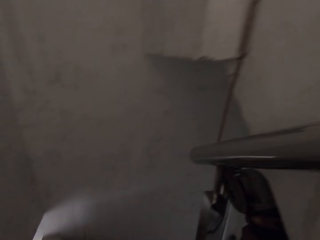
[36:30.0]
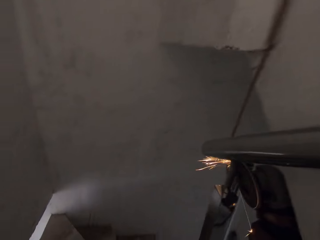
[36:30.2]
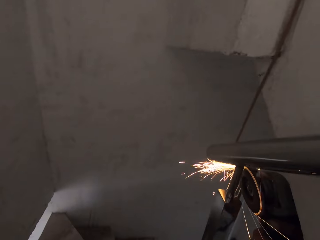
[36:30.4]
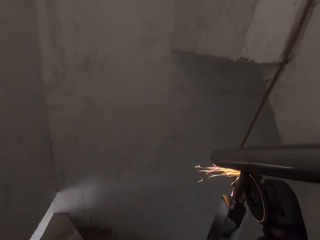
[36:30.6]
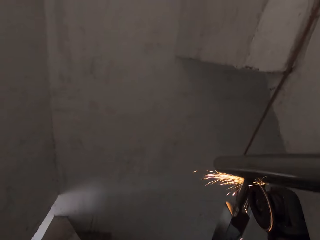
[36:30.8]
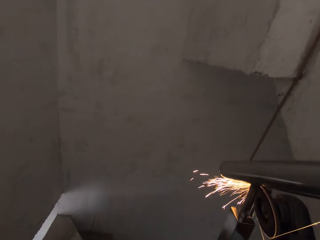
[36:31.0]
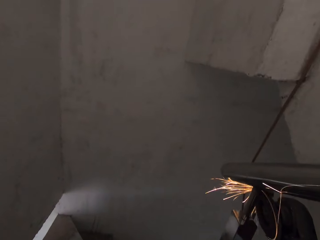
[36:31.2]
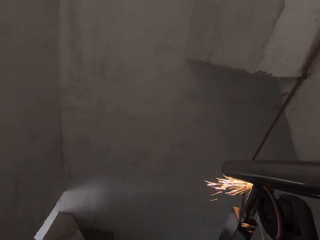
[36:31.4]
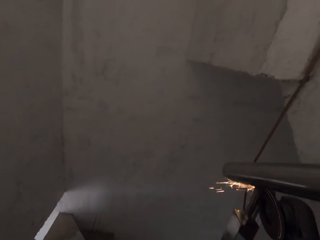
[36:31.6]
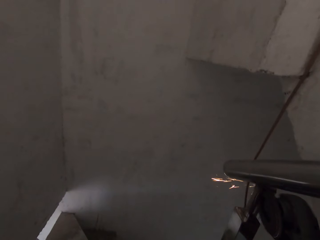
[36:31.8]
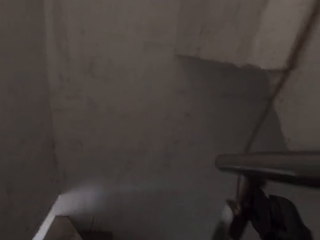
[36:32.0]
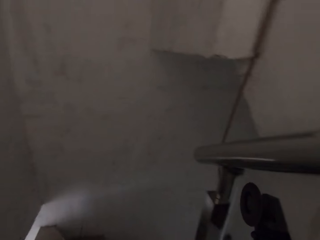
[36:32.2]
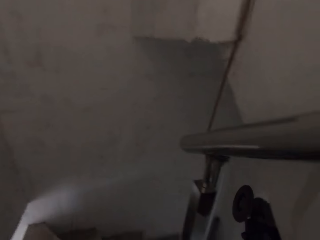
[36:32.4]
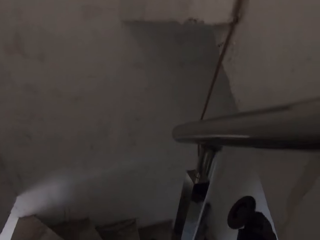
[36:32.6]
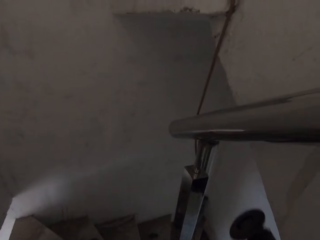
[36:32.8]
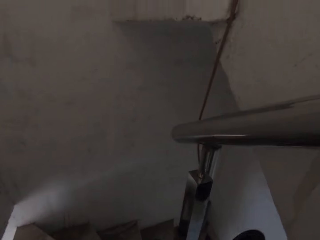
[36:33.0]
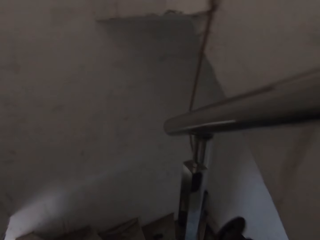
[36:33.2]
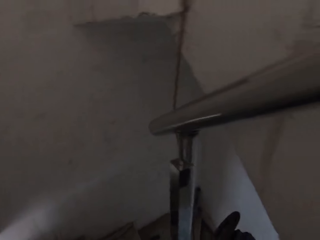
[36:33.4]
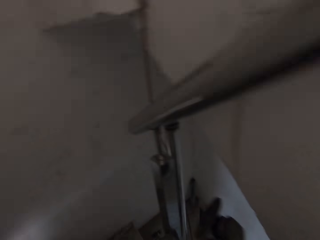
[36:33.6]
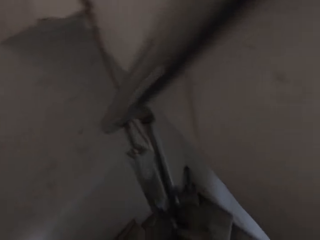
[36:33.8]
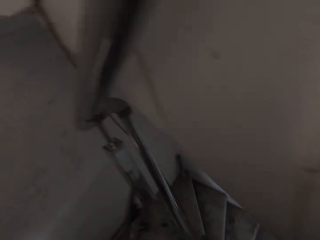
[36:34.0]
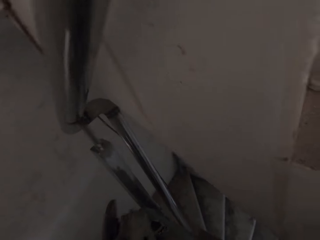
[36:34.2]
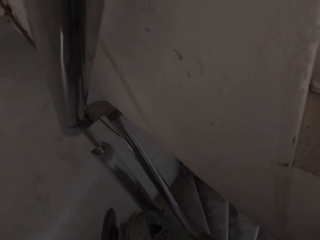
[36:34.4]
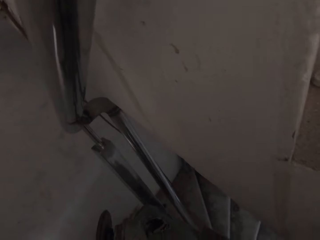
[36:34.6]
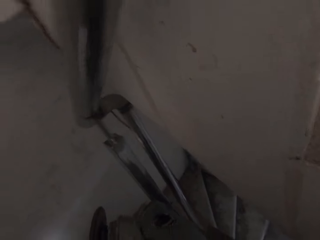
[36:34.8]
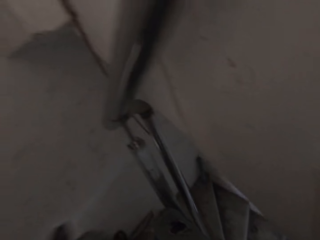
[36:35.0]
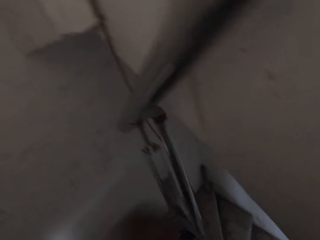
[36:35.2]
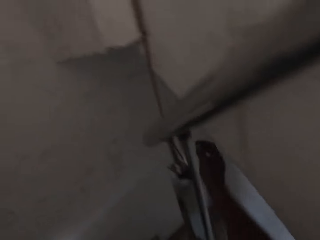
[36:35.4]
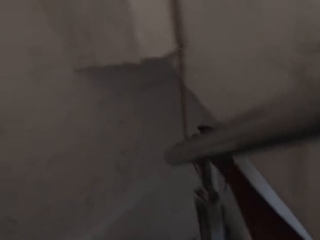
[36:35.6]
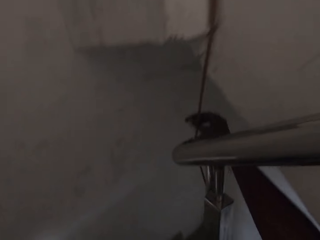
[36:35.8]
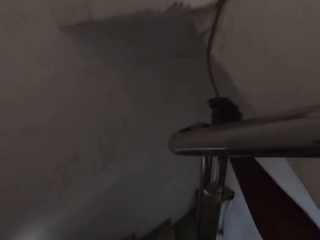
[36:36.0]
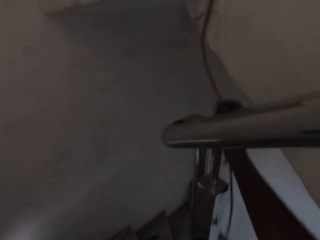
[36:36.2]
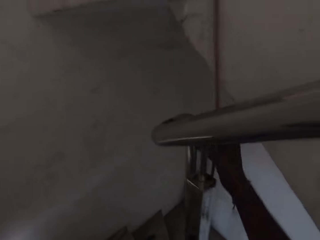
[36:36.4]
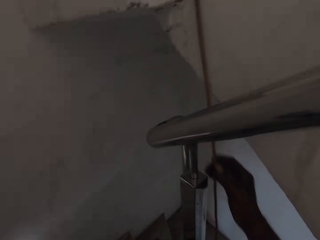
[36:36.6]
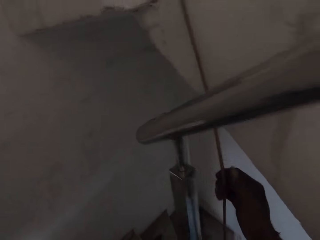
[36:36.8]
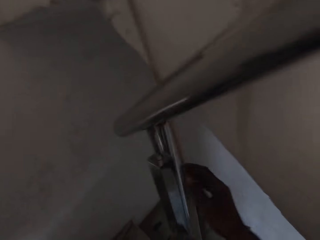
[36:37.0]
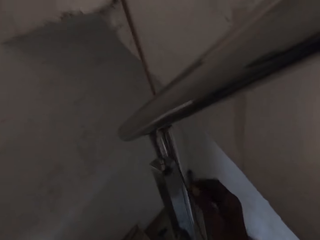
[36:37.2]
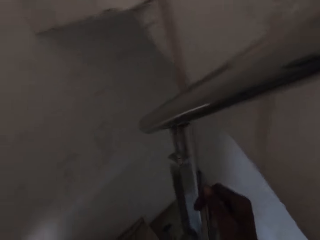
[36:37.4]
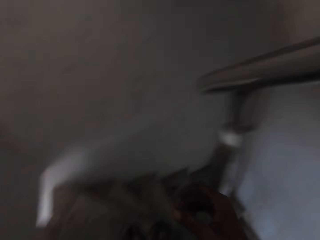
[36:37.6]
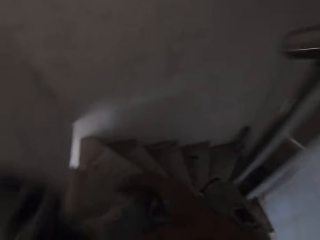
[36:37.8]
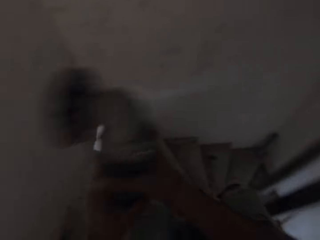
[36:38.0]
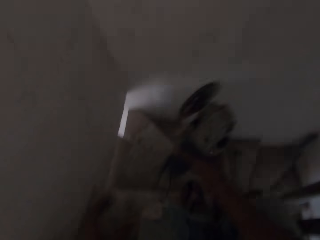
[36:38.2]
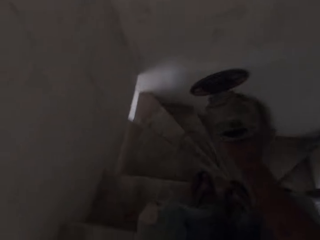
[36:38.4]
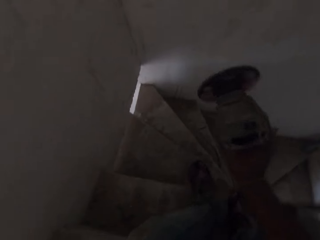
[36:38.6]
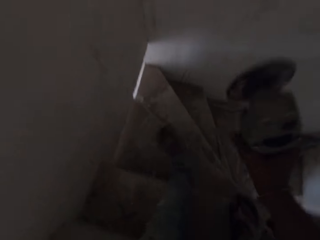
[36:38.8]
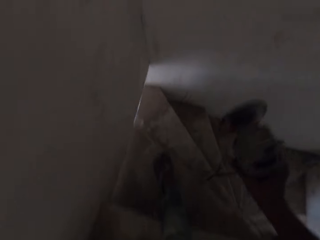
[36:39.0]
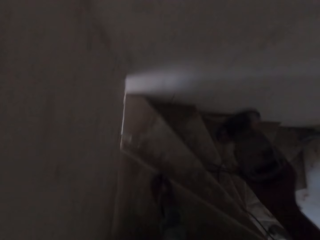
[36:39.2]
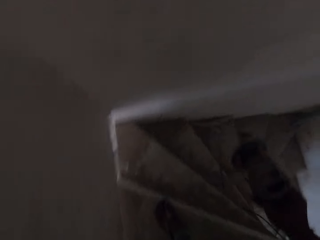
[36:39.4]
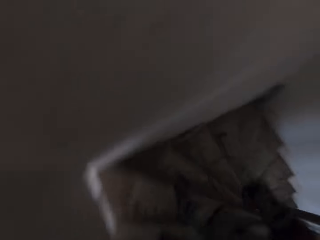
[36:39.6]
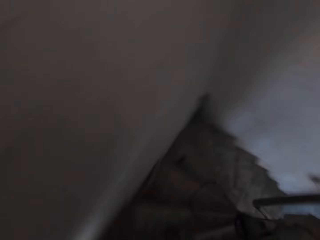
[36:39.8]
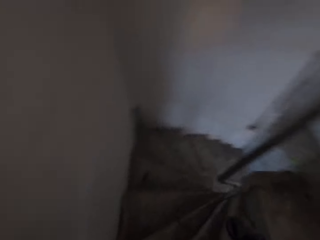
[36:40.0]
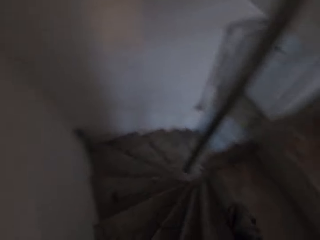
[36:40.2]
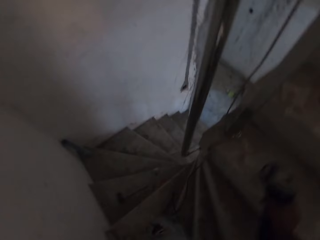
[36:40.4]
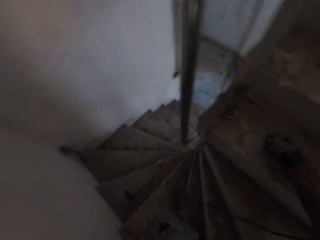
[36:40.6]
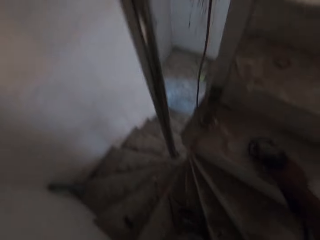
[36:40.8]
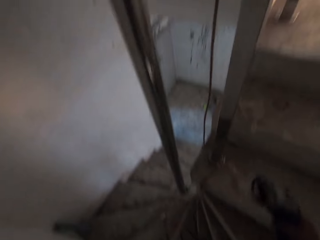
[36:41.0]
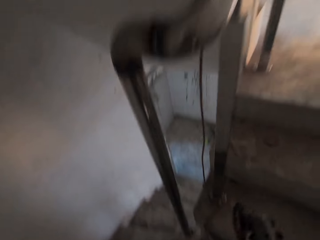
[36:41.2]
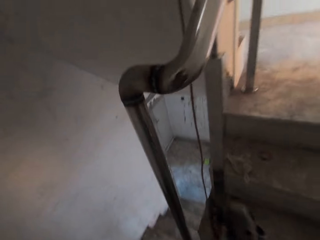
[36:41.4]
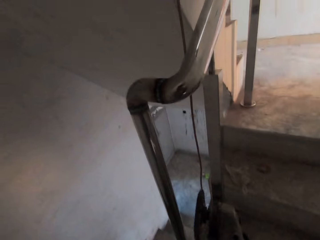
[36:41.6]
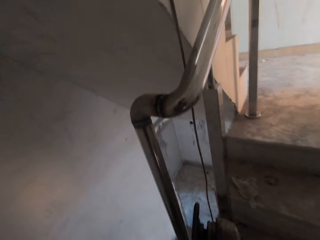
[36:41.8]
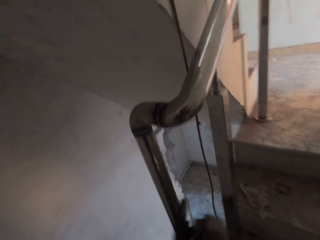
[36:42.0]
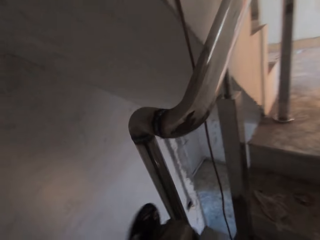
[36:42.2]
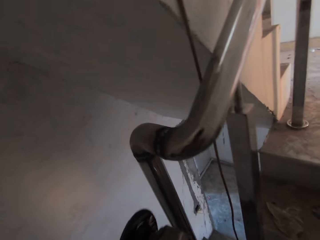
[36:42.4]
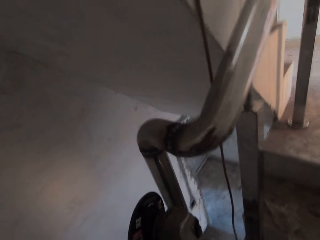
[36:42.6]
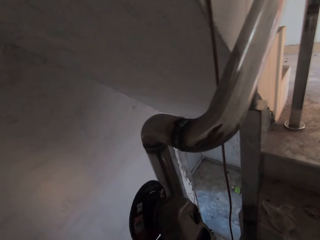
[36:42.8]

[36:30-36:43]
The camera wearer pulls the grinder off the metal rail. He pulls the electrical cord with his hand. He adjusts the angle grinder cable with his right hand. He pulls his hand off the electrical cord. He passes the angle grinder to his right hand. He walks on the stairs.

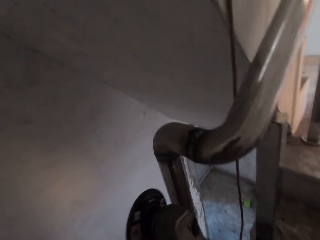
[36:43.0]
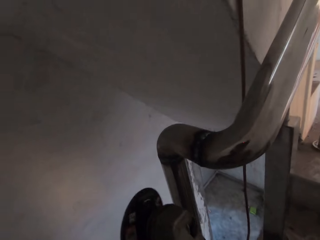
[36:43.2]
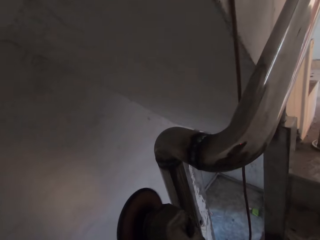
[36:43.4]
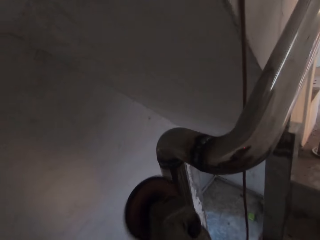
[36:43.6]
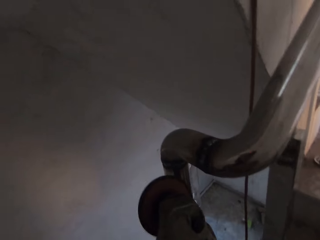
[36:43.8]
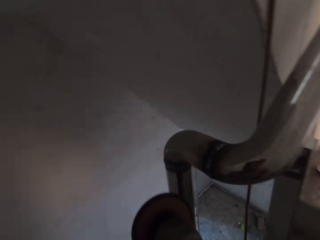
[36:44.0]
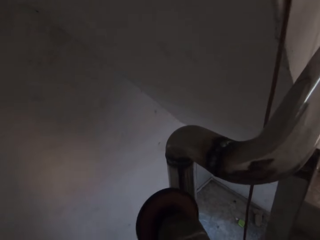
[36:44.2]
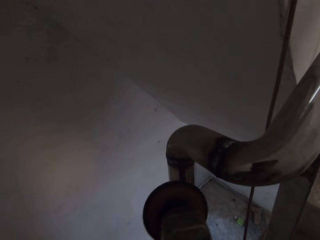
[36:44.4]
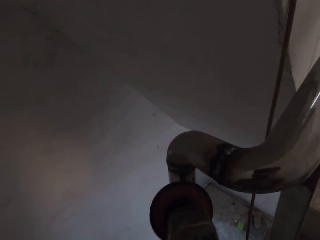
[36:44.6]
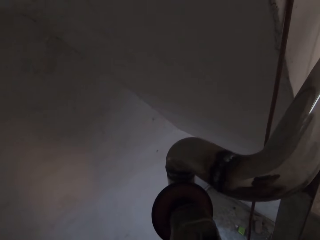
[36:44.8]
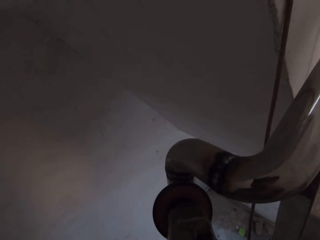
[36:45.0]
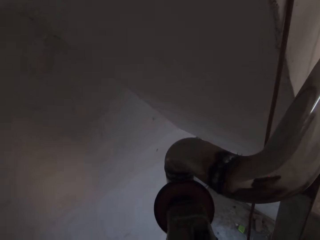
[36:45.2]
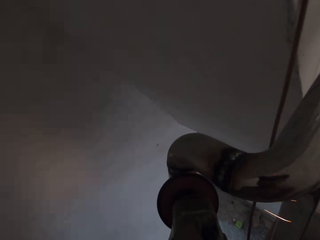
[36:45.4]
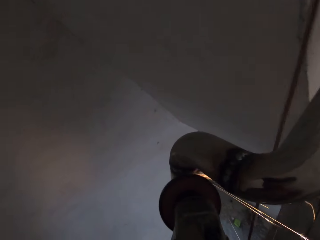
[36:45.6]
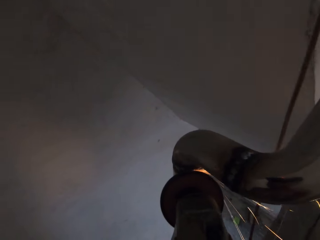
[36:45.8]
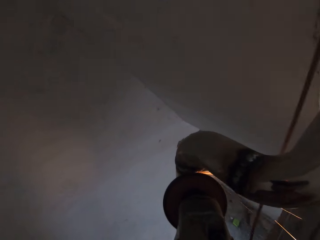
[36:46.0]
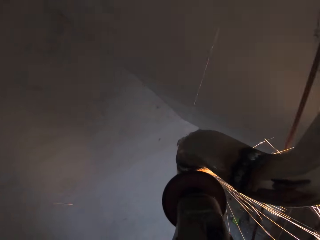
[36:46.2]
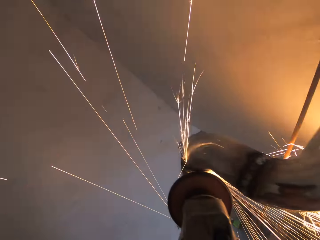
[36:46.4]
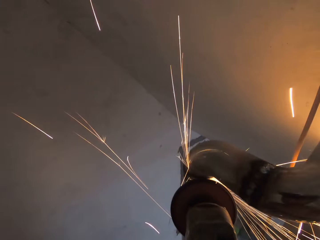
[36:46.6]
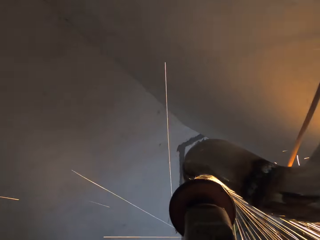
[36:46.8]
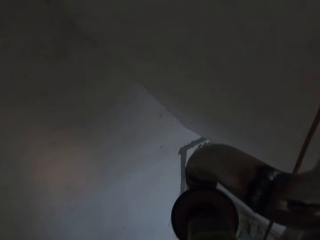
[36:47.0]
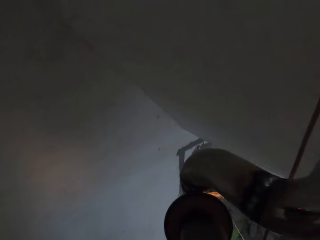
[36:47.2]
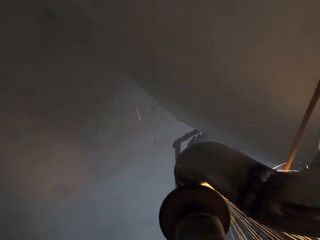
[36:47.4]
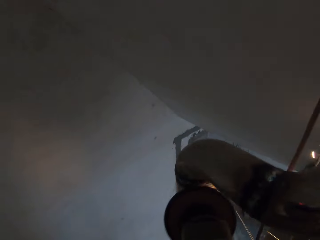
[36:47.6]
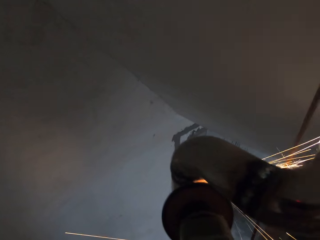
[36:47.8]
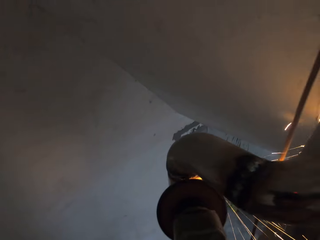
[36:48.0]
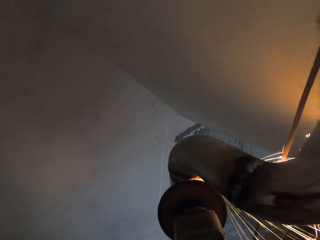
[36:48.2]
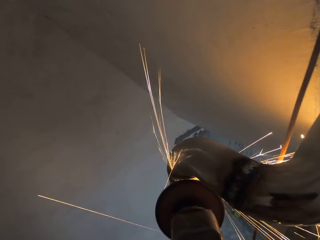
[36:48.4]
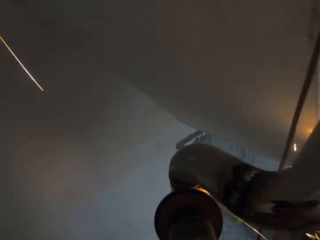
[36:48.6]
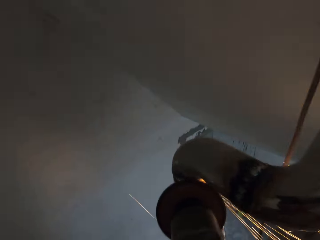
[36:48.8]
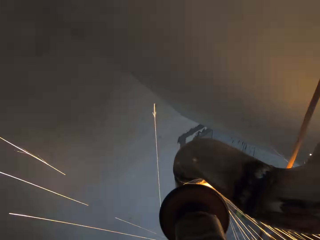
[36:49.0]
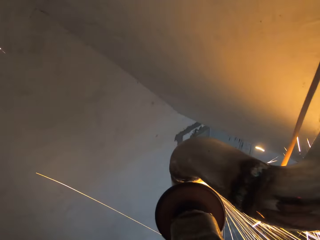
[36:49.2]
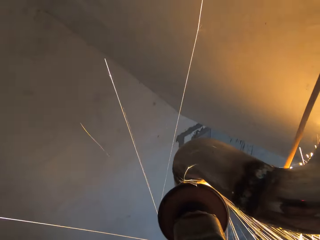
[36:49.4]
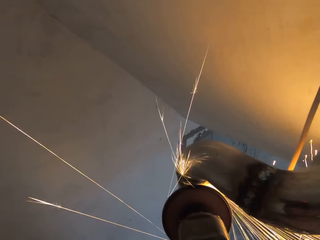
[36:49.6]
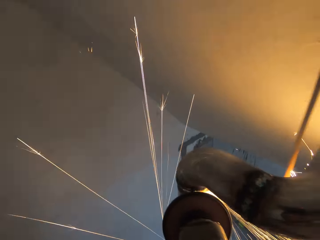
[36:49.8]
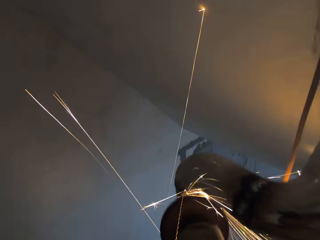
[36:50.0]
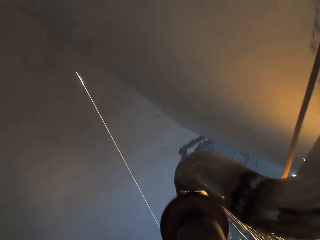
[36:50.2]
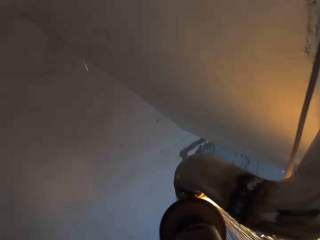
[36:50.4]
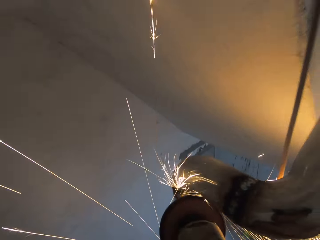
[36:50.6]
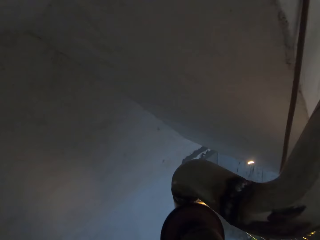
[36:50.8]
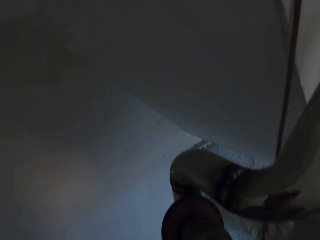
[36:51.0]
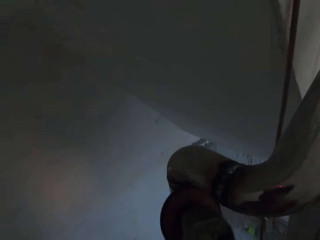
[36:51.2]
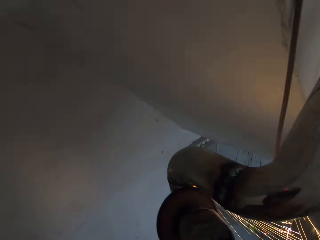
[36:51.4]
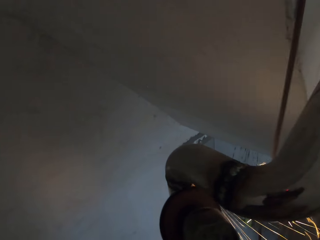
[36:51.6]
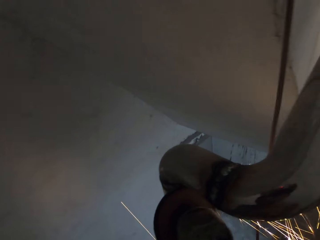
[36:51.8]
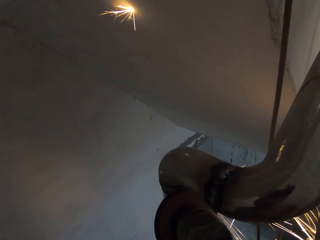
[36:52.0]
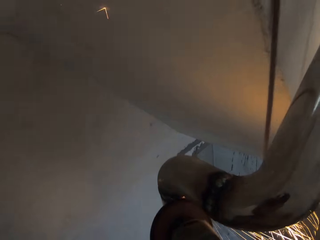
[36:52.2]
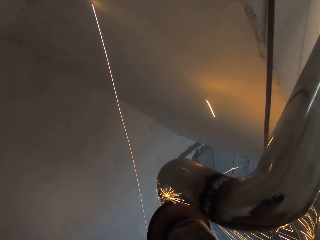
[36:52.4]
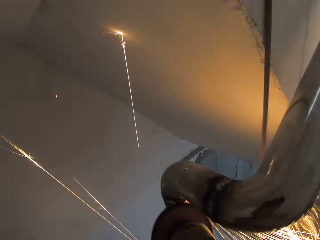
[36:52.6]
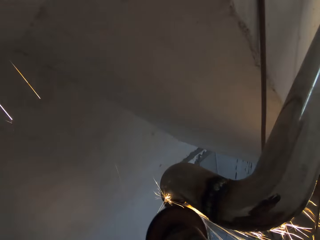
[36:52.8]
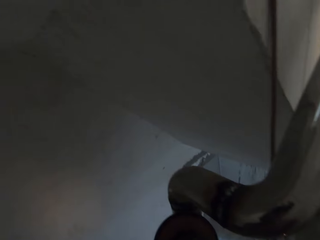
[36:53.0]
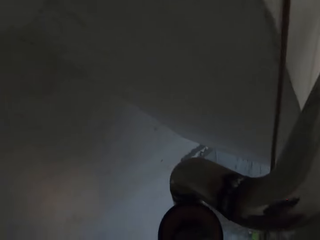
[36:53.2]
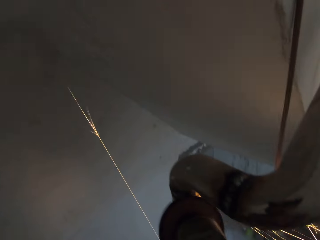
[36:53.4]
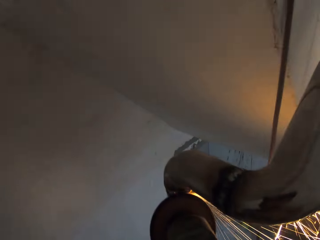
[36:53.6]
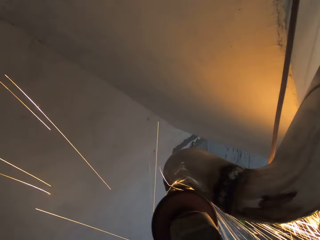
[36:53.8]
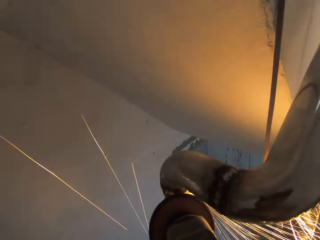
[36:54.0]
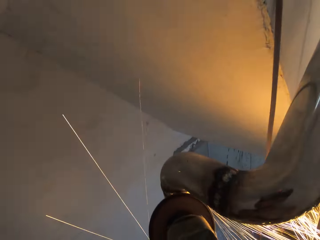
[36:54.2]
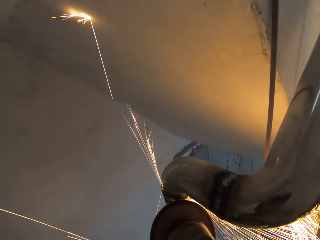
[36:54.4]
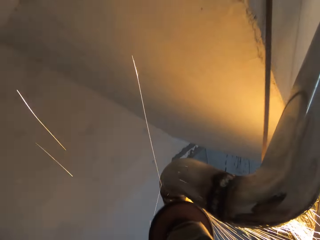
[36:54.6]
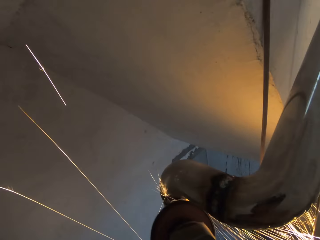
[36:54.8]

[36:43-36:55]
The camera wearer smoothens another part of the stair railing with the angle grinder.
